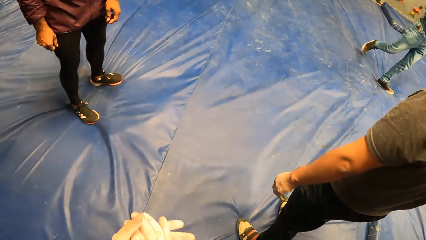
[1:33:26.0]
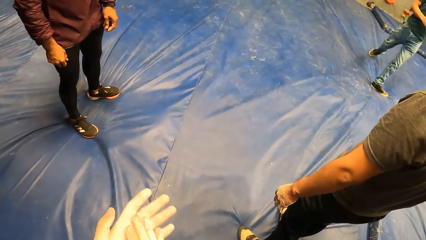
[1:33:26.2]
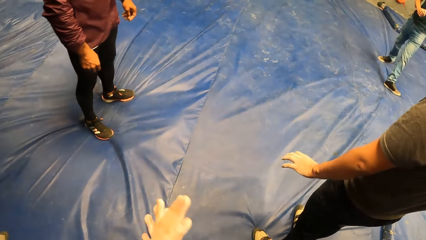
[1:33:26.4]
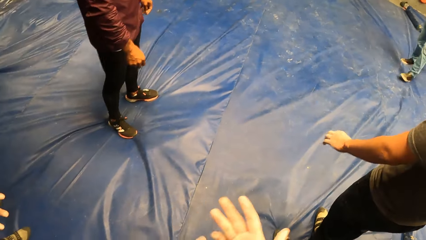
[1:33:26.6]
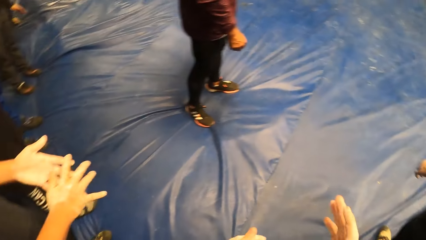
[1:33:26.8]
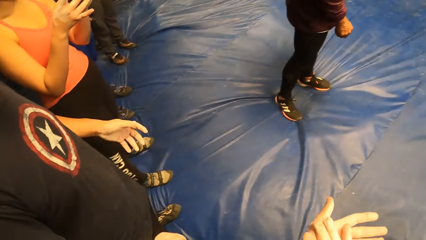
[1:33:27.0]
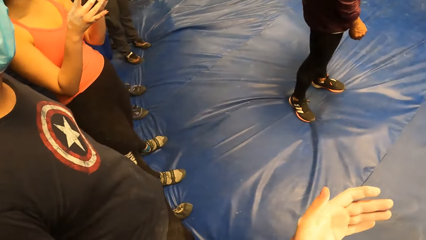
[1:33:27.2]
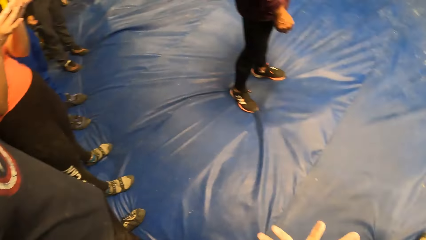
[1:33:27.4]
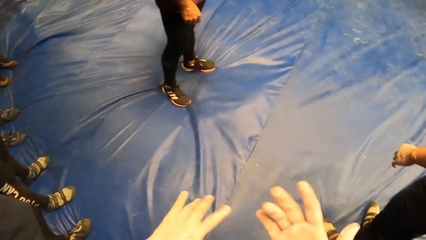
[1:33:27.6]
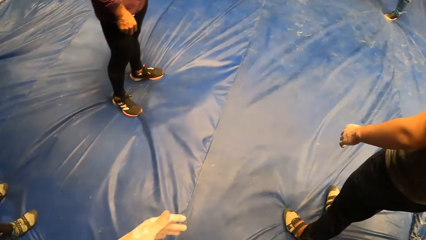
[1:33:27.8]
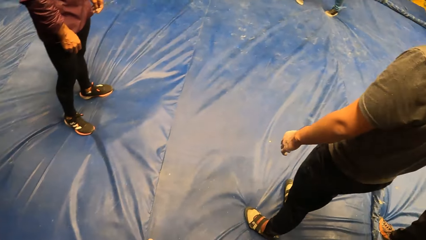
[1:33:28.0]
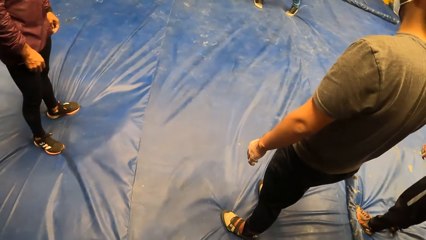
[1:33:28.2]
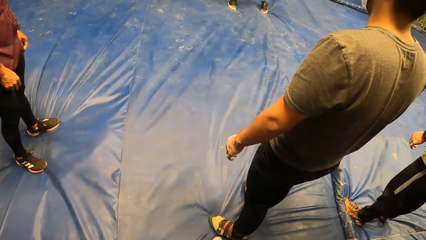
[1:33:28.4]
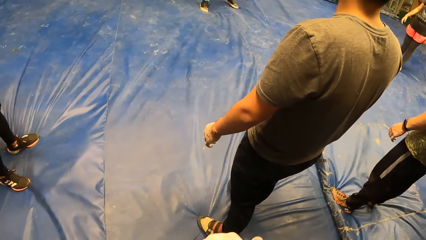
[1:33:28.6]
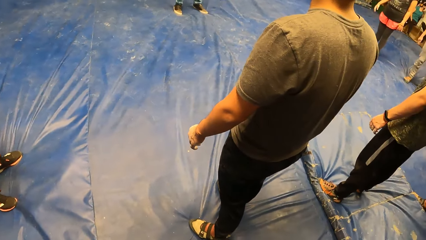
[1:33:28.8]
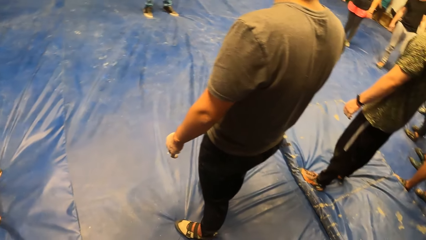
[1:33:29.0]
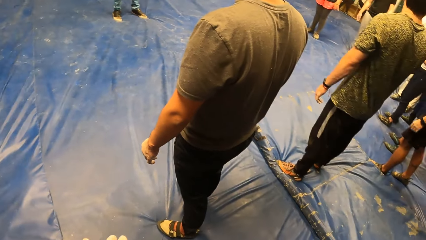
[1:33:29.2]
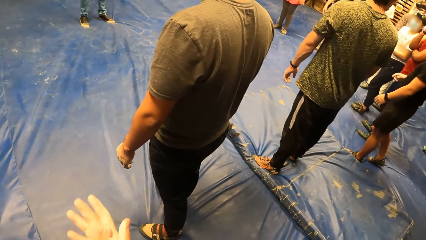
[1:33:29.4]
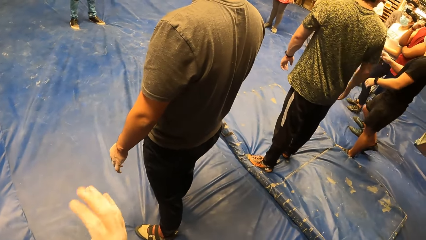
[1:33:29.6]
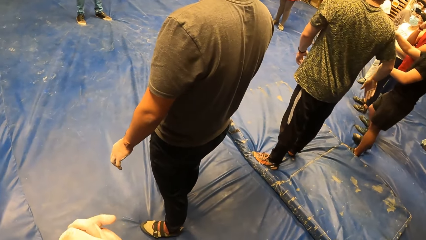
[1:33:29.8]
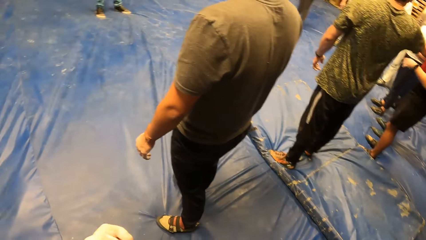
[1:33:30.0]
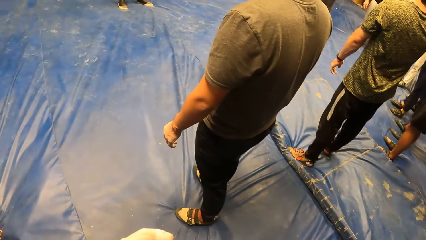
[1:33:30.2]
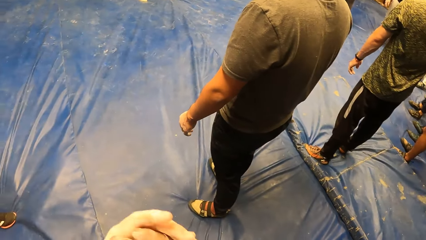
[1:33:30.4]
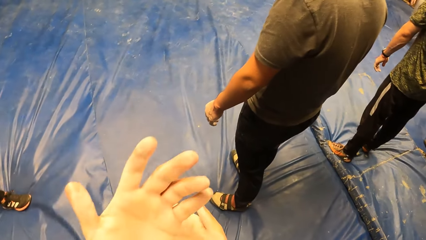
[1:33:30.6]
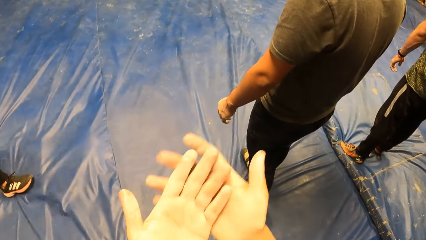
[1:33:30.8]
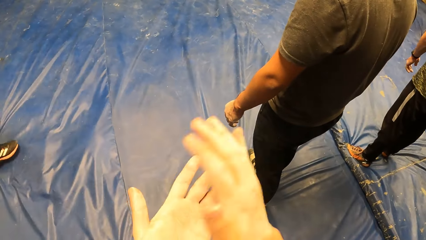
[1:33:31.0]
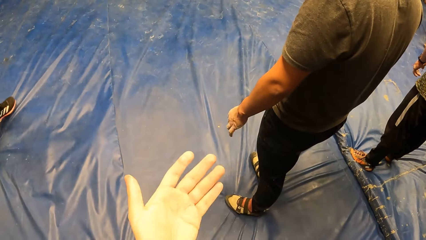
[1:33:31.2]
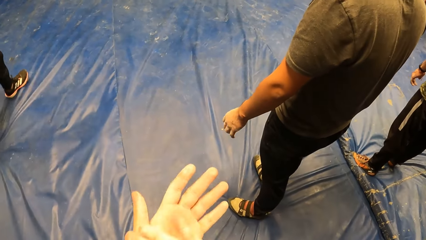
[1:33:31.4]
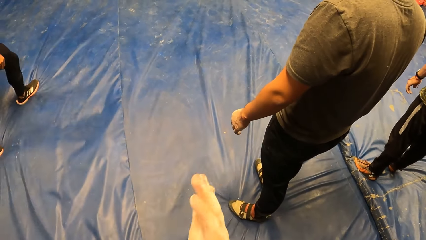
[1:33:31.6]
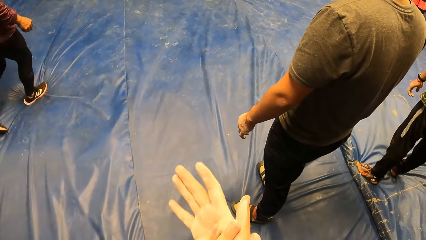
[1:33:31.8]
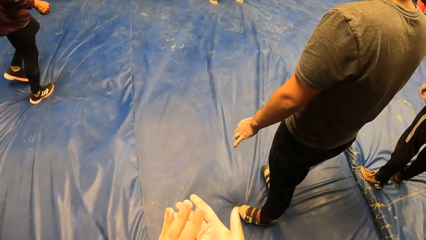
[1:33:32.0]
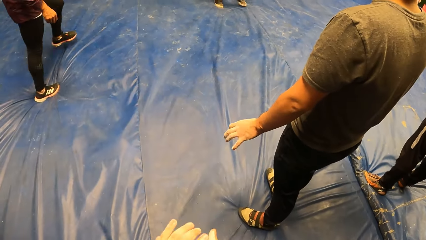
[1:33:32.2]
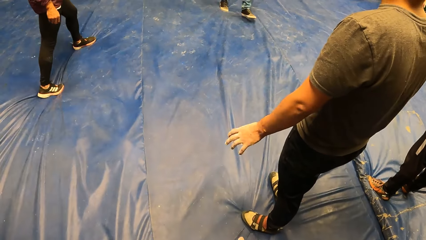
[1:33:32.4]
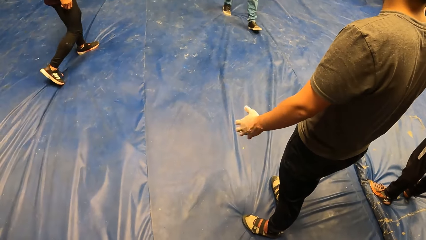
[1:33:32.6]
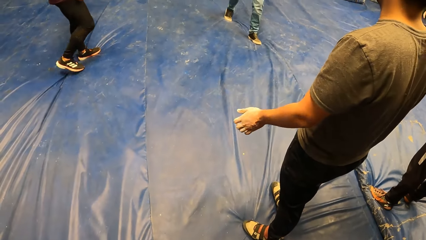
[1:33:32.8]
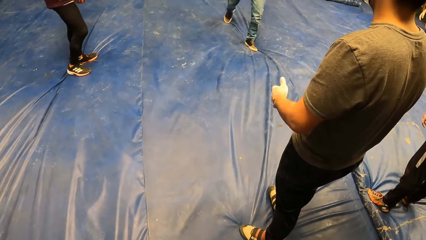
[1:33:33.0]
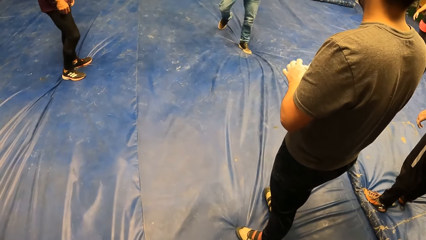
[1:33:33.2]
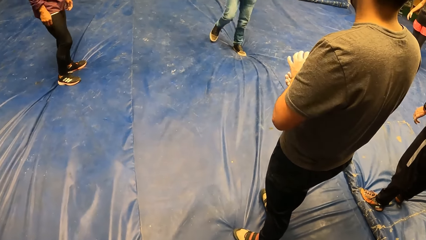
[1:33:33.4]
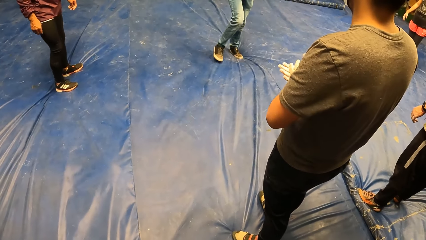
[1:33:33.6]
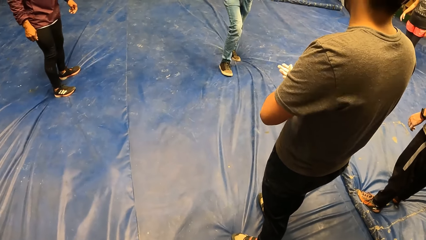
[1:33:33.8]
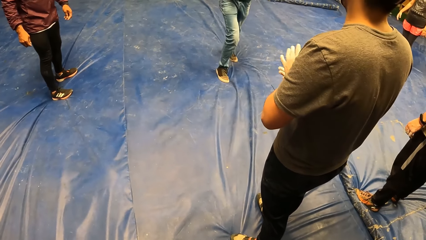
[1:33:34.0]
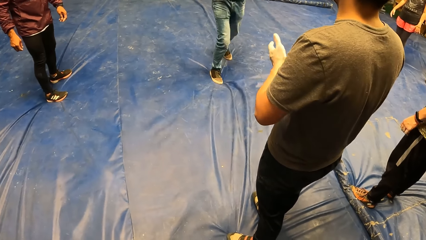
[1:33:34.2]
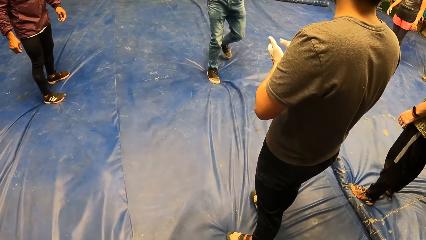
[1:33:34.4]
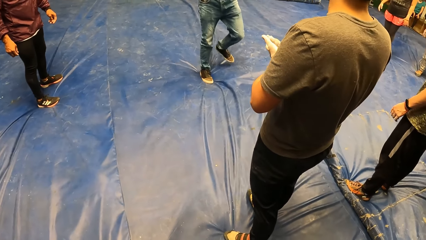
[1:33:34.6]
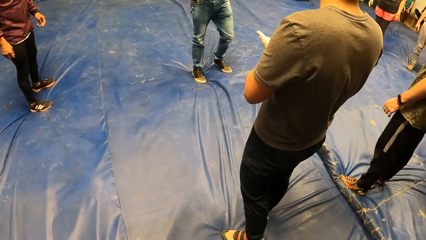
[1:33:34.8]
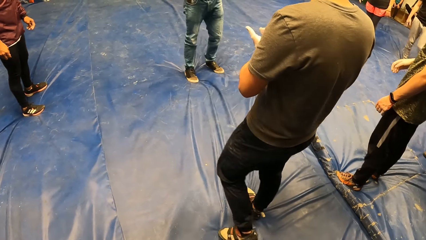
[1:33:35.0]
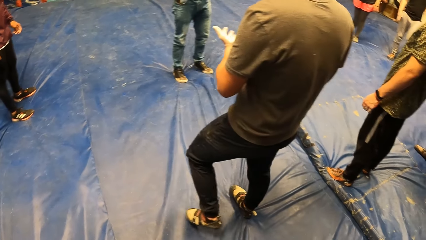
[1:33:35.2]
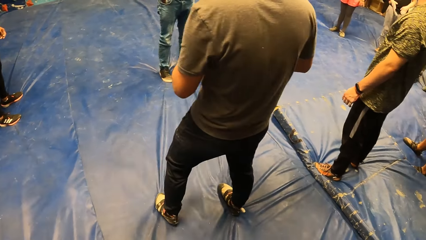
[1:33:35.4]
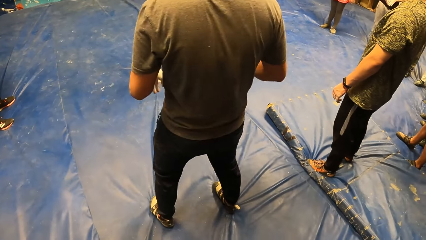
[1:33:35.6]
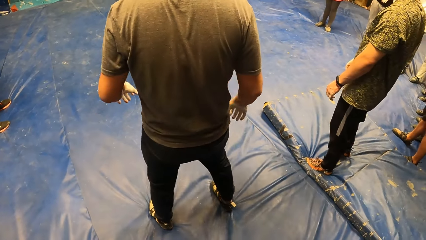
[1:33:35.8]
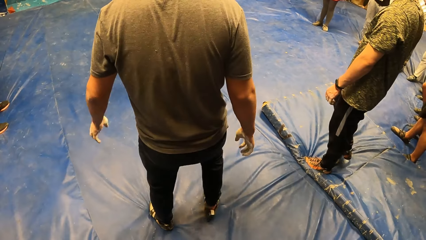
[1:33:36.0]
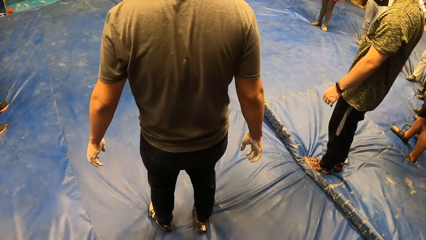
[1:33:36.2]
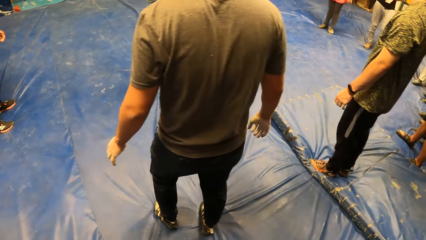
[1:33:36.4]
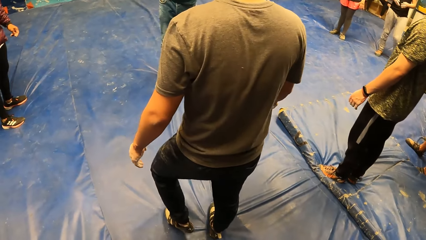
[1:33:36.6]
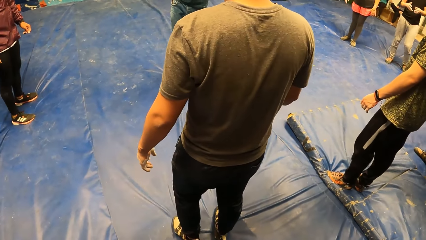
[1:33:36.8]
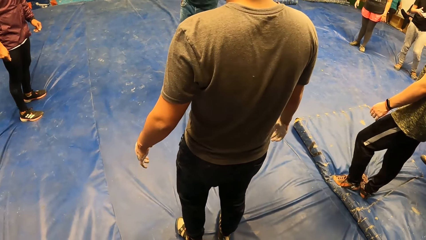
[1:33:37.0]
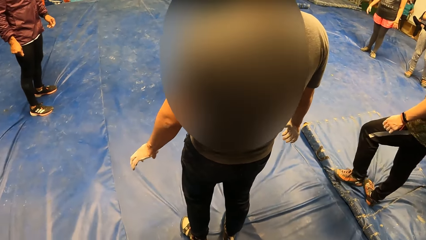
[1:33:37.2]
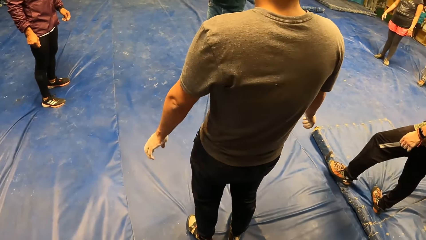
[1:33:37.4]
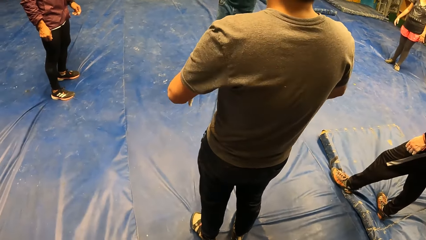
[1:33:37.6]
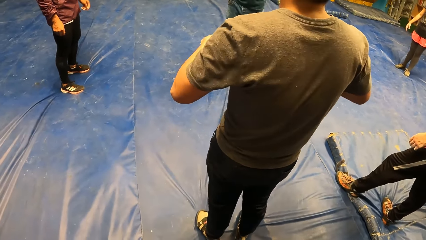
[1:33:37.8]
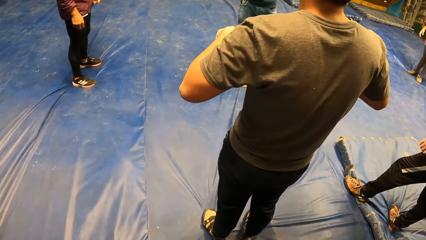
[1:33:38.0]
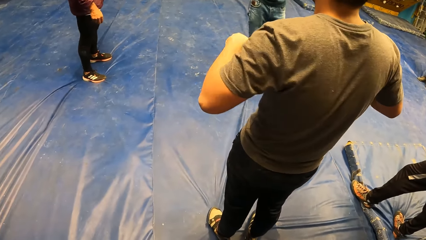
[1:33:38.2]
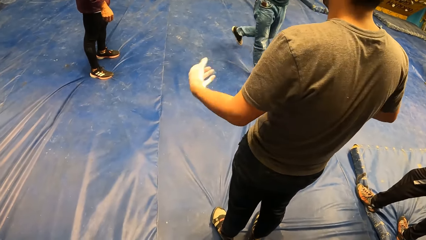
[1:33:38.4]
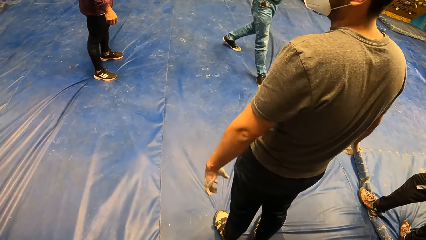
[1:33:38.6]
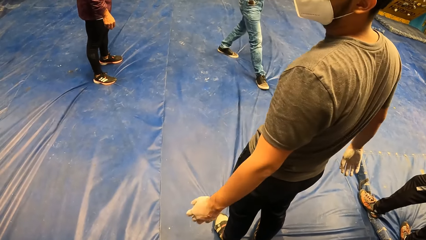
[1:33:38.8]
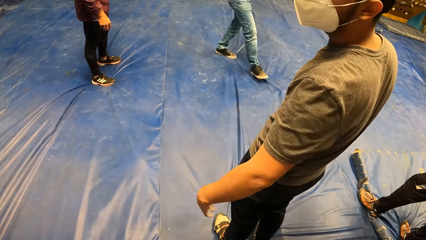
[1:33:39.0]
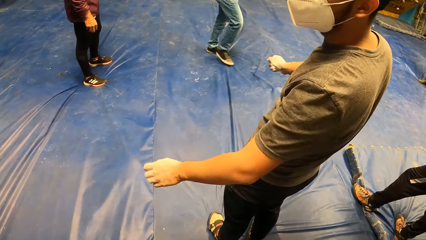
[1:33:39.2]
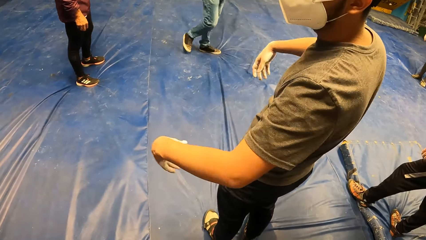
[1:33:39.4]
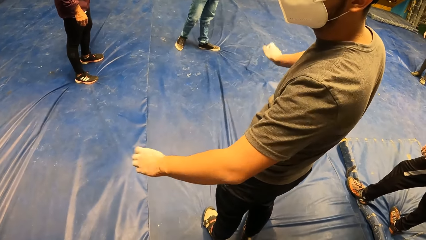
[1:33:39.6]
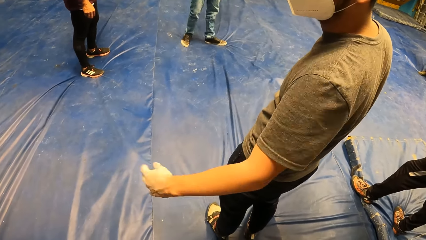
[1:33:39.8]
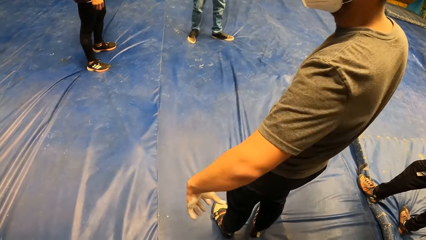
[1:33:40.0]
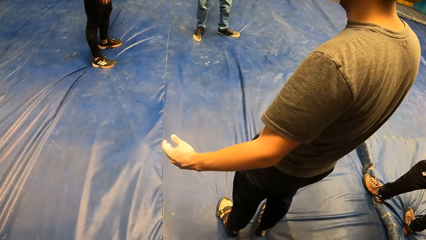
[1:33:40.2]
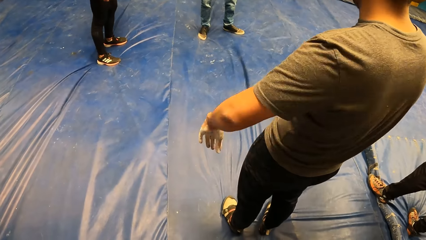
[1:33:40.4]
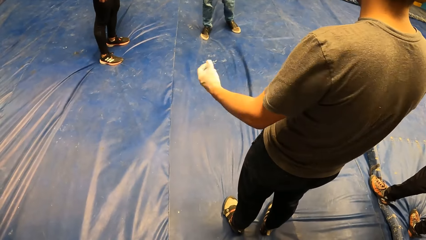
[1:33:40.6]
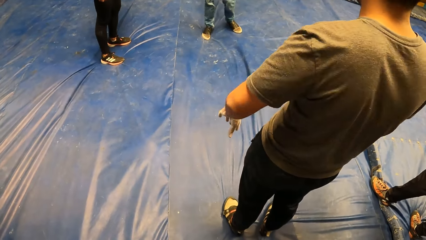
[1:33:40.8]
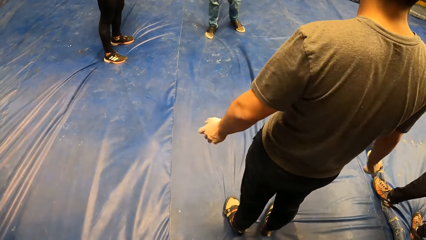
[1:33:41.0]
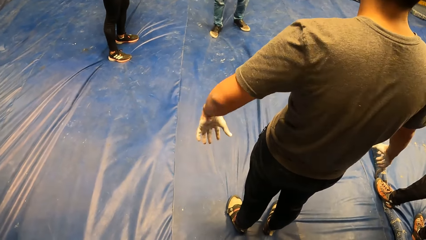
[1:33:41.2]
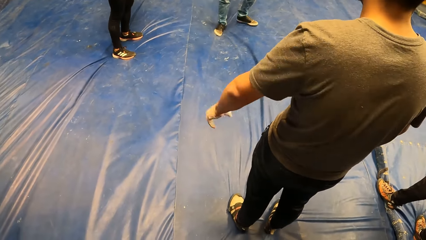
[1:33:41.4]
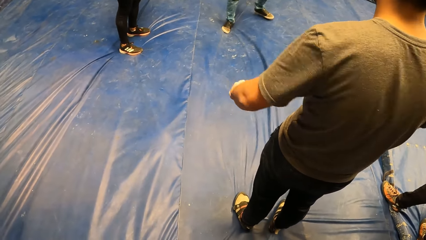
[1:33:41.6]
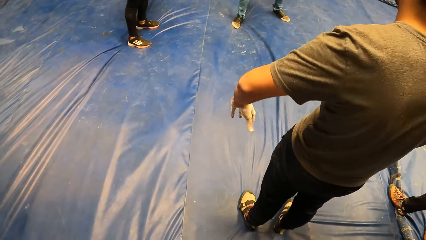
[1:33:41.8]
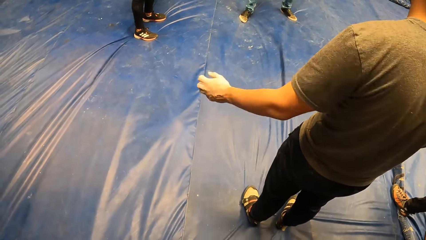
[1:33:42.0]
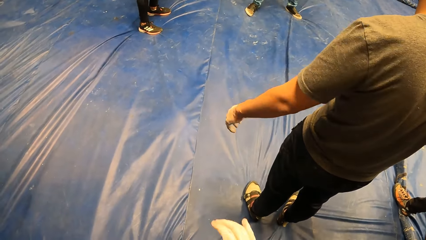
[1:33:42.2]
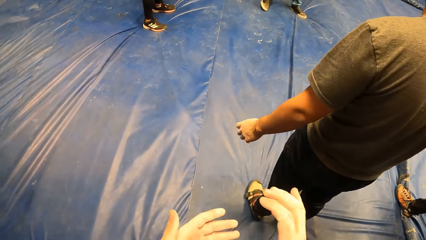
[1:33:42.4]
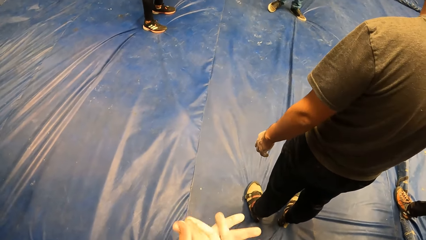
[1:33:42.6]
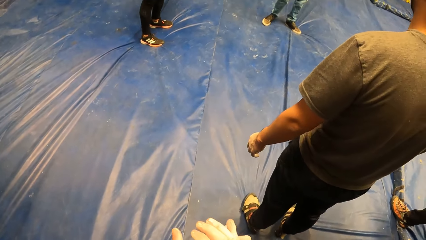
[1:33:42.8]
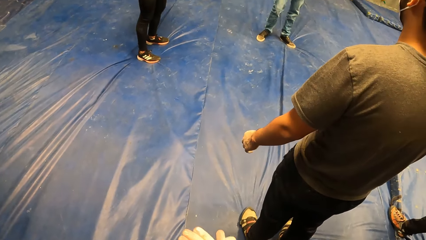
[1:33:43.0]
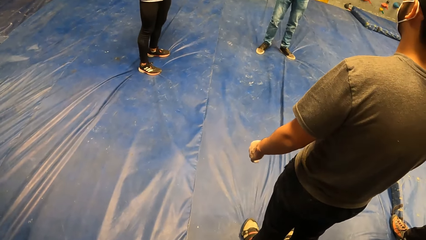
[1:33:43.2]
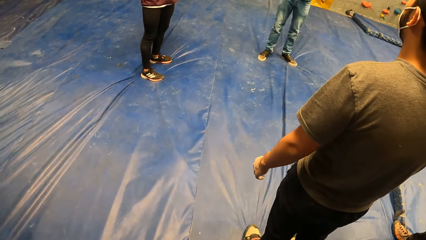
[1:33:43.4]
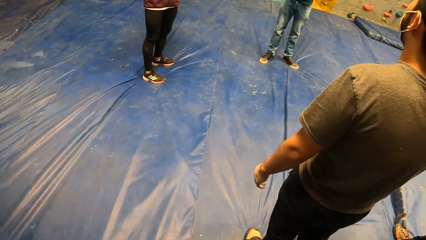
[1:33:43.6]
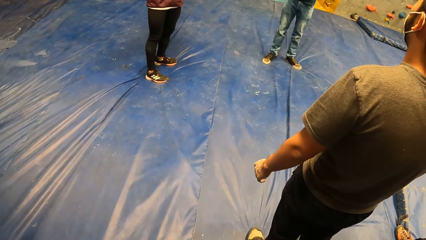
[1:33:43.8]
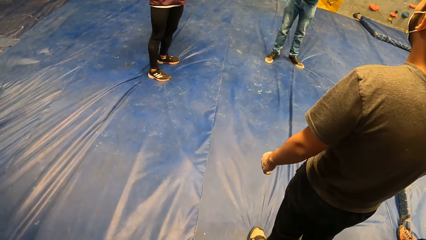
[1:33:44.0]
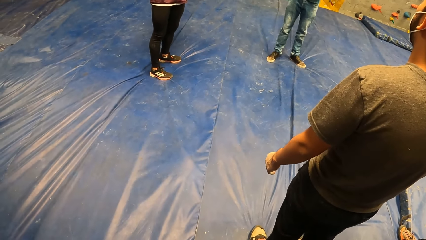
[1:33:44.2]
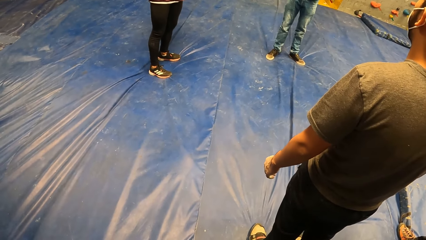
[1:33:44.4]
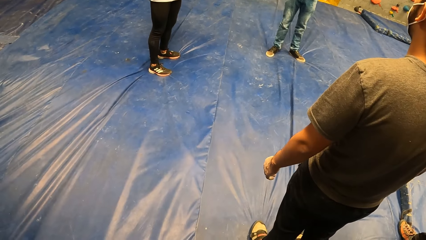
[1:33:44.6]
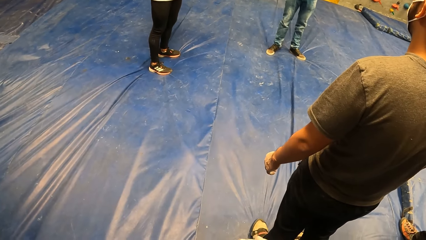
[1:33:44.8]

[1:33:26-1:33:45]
The camera wearer looks around the room. A man flaps both hands.
